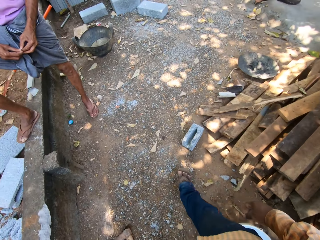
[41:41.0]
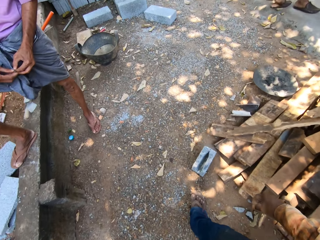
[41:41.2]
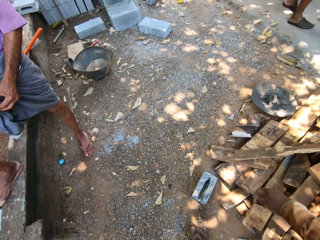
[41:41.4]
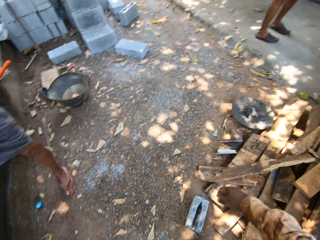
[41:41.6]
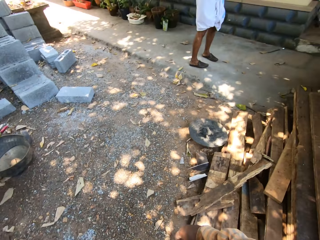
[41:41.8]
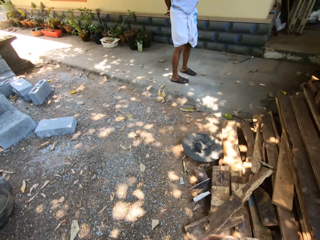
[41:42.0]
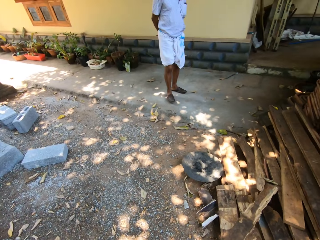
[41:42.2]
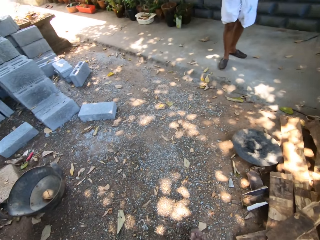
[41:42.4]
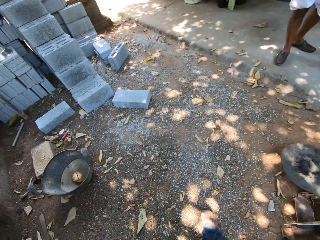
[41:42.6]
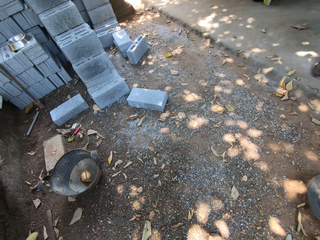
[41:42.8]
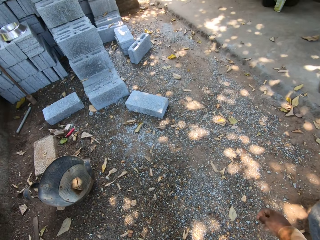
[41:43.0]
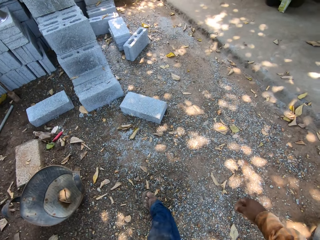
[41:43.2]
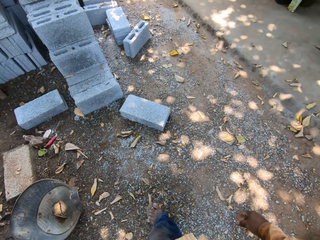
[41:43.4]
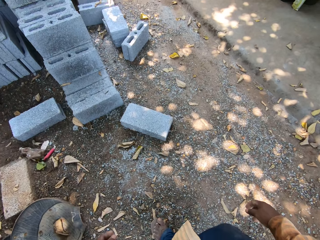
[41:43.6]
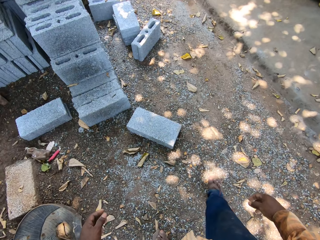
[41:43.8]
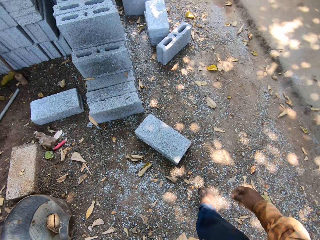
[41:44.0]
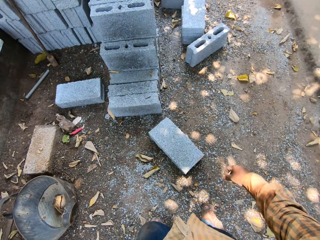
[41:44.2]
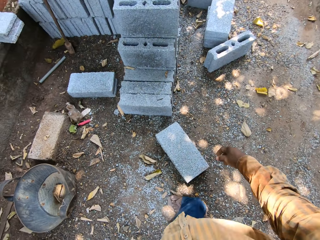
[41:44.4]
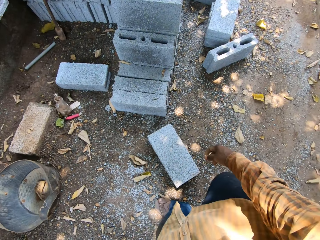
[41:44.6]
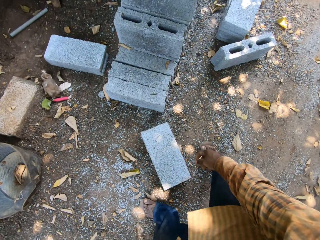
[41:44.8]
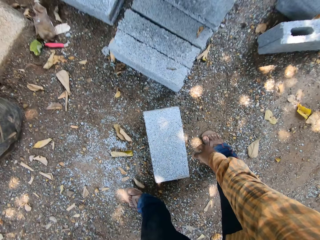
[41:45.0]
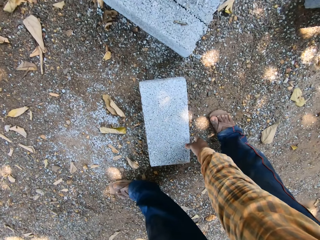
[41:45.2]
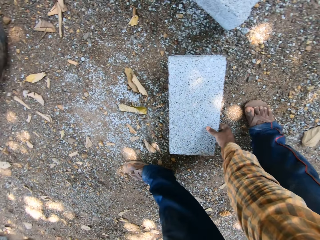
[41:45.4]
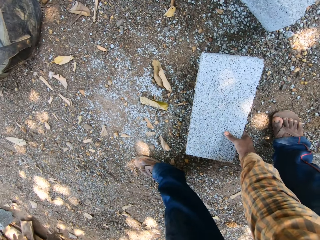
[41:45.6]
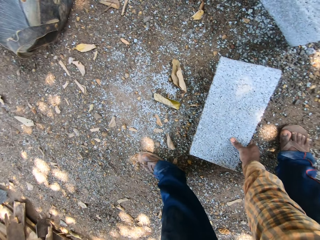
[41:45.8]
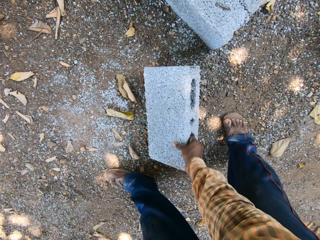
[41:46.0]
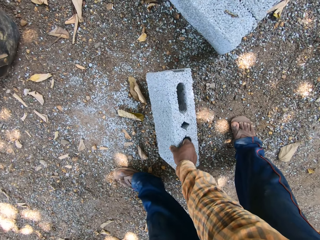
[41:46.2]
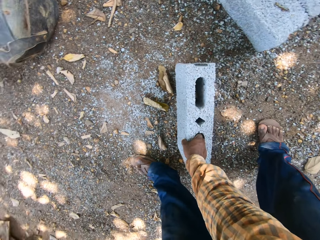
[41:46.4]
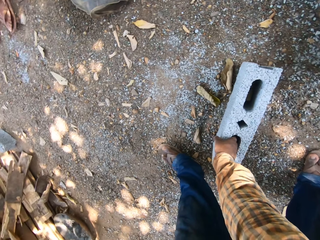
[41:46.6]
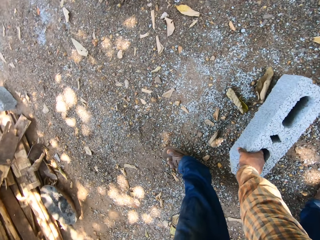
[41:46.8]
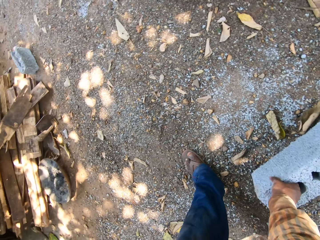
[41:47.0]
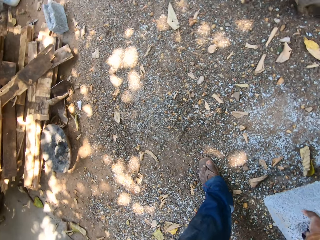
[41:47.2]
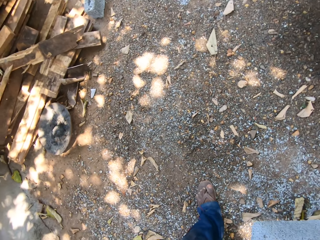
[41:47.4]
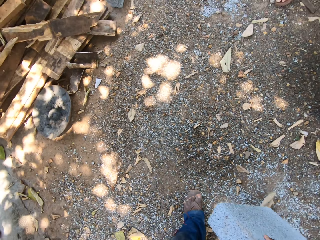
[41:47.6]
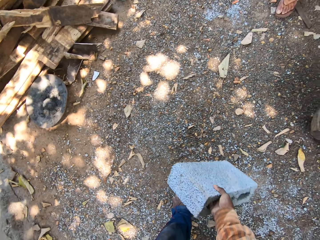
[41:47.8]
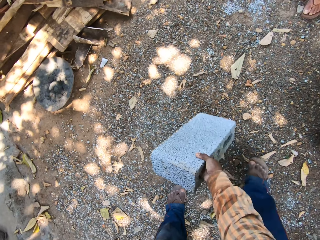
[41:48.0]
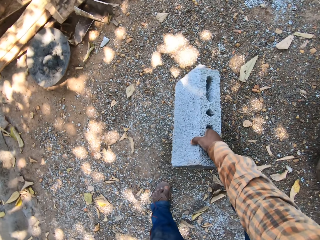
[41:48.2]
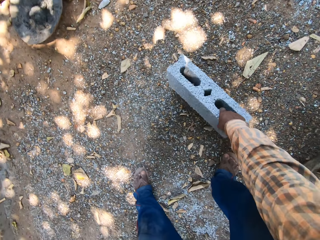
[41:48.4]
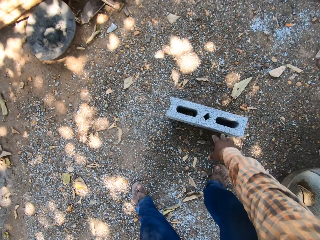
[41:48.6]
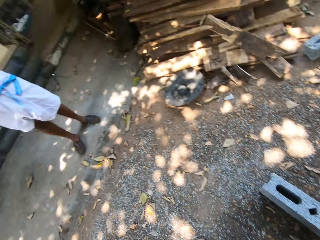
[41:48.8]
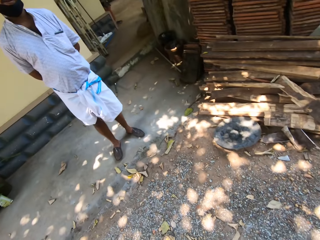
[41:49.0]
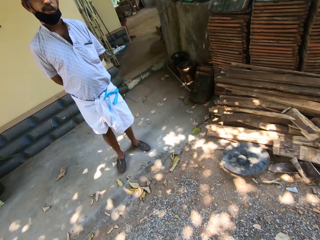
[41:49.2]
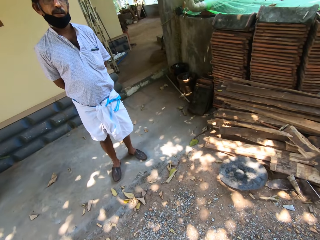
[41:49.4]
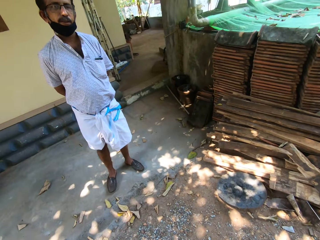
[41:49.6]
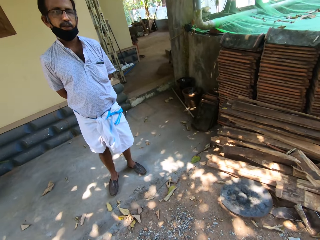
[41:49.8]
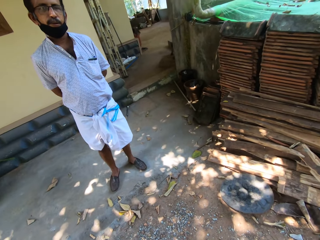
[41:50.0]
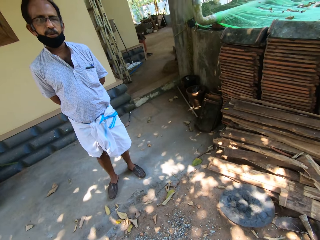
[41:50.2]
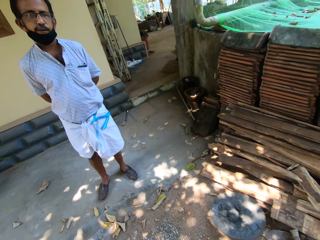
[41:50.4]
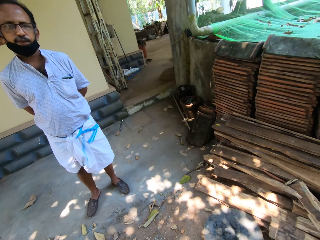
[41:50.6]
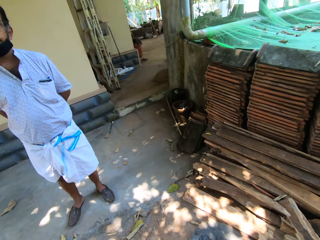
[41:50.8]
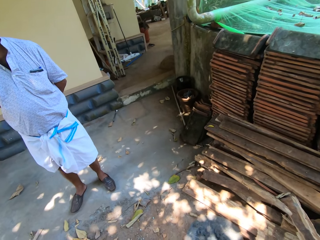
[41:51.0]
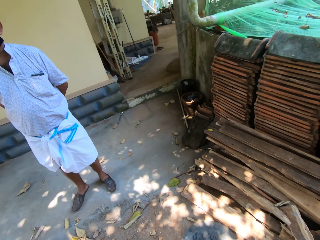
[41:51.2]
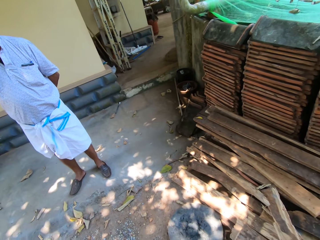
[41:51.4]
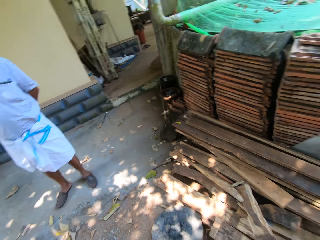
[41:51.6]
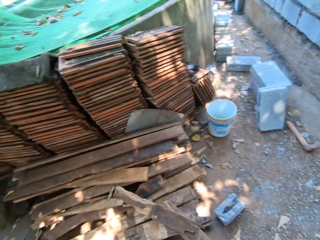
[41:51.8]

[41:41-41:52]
The camera wearer takes a concrete block from the ground with his right hand. He puts the concrete block on the ground with his right hand. A man stands on the ground.

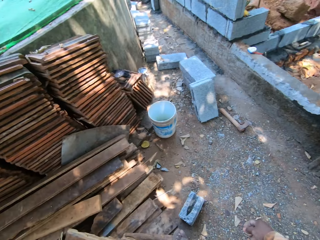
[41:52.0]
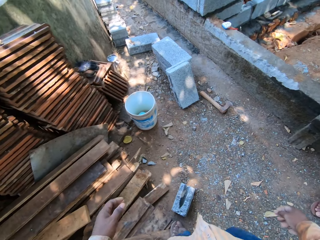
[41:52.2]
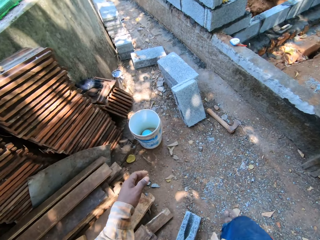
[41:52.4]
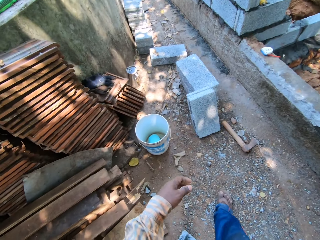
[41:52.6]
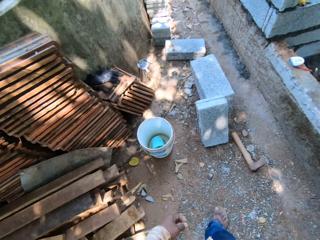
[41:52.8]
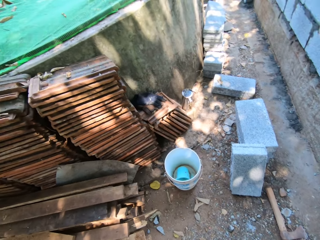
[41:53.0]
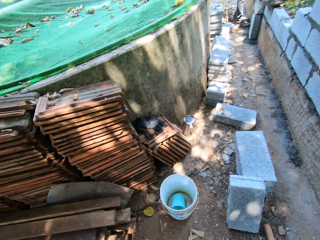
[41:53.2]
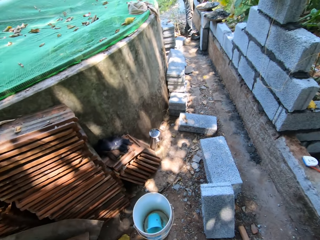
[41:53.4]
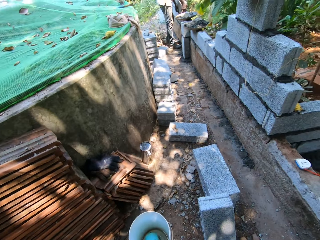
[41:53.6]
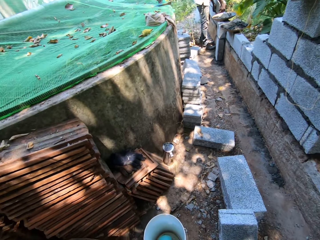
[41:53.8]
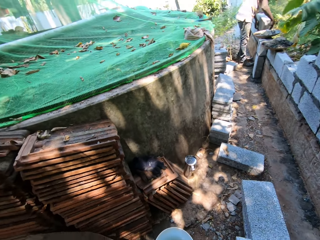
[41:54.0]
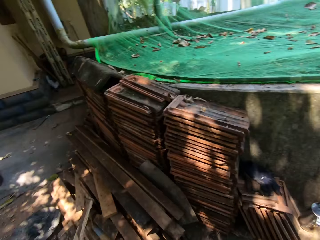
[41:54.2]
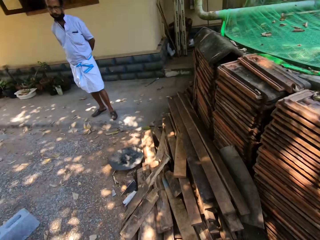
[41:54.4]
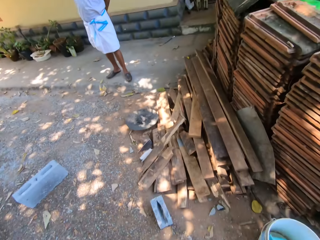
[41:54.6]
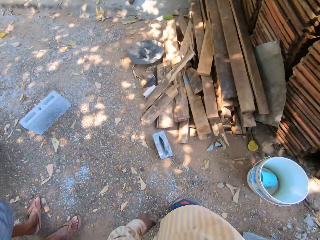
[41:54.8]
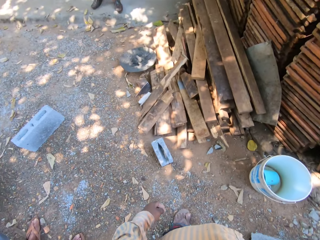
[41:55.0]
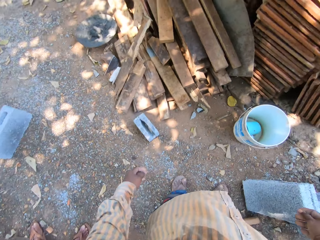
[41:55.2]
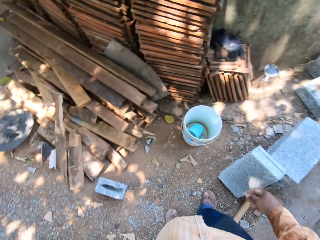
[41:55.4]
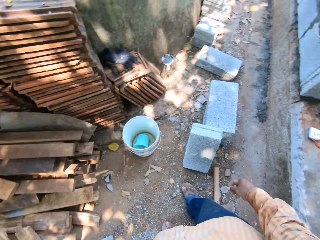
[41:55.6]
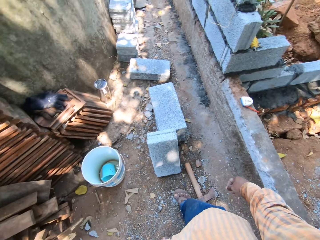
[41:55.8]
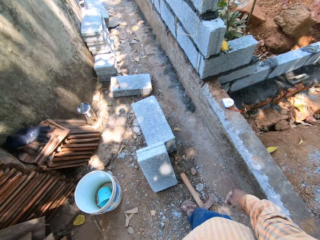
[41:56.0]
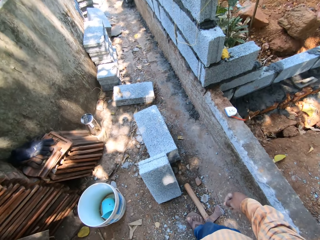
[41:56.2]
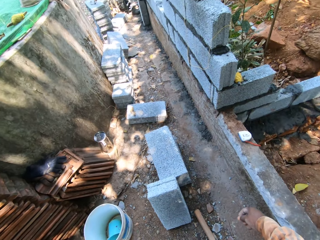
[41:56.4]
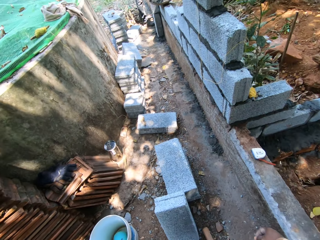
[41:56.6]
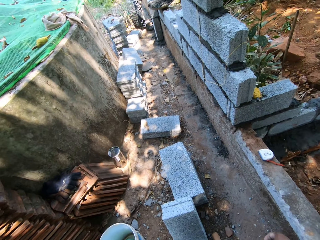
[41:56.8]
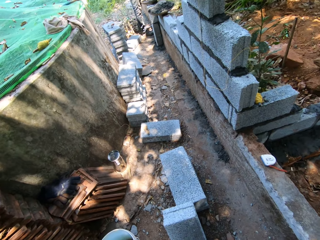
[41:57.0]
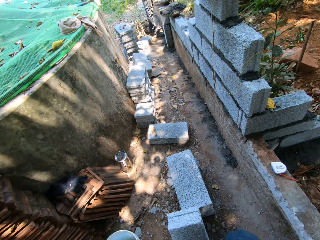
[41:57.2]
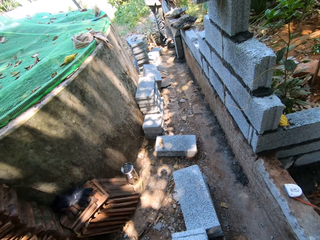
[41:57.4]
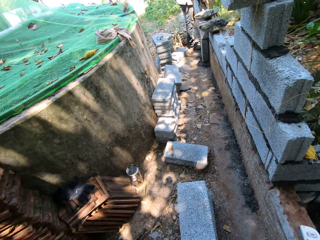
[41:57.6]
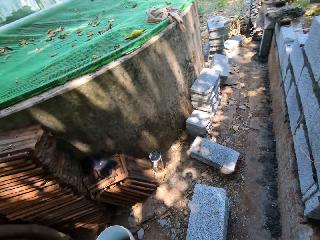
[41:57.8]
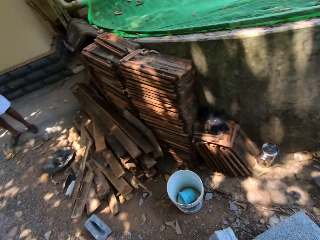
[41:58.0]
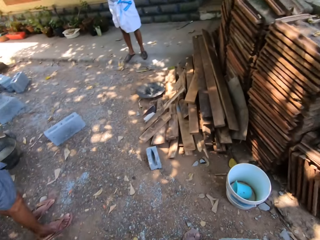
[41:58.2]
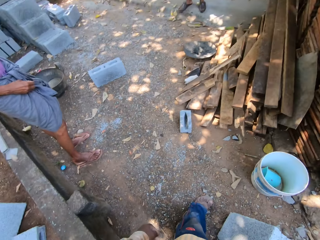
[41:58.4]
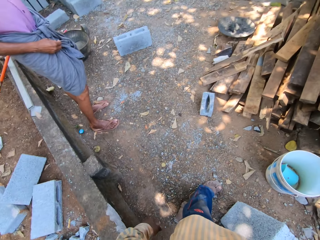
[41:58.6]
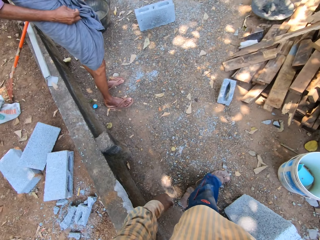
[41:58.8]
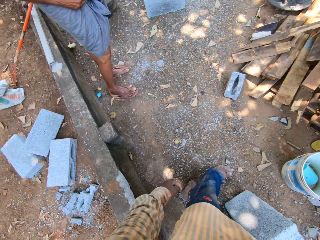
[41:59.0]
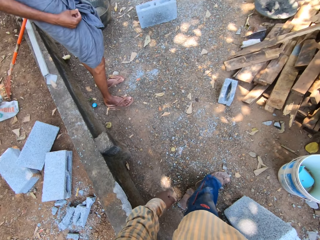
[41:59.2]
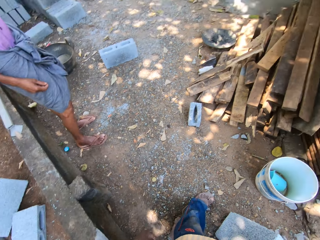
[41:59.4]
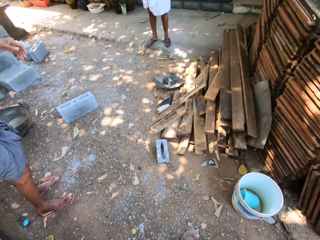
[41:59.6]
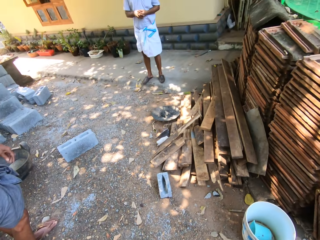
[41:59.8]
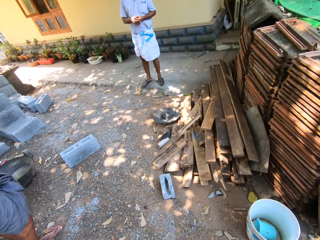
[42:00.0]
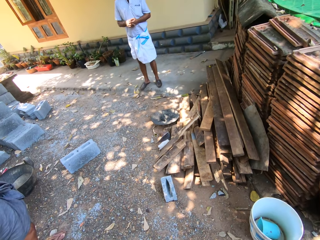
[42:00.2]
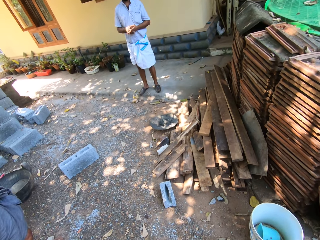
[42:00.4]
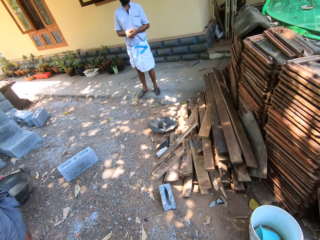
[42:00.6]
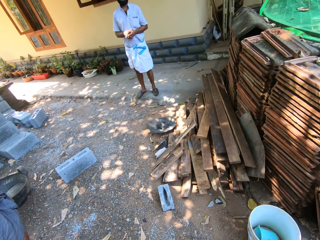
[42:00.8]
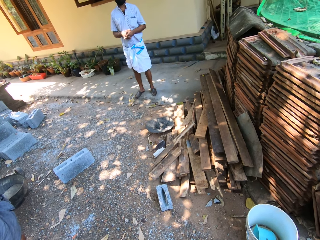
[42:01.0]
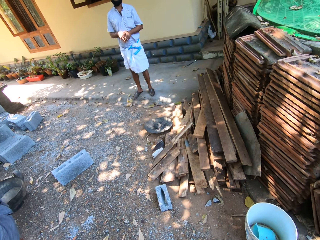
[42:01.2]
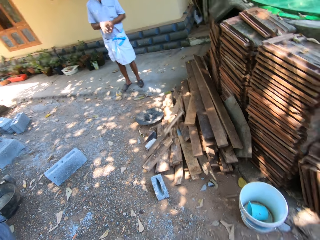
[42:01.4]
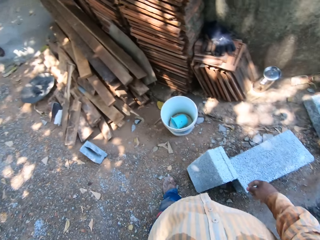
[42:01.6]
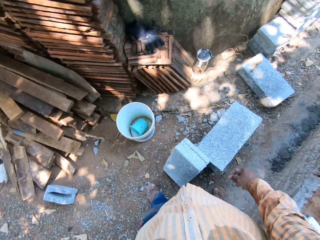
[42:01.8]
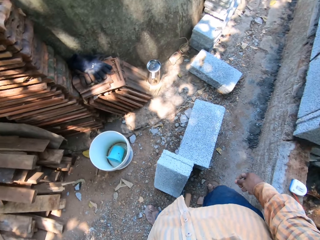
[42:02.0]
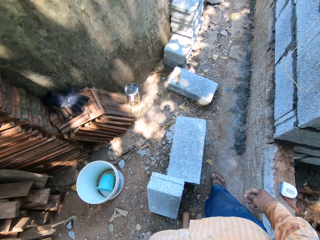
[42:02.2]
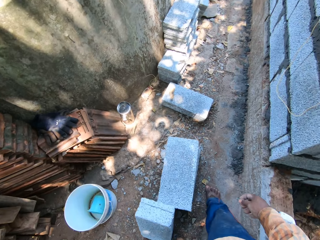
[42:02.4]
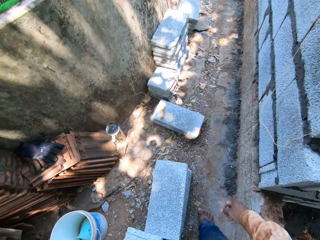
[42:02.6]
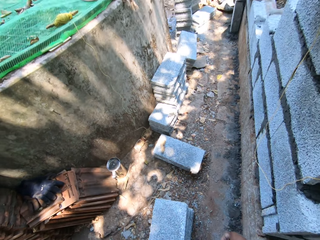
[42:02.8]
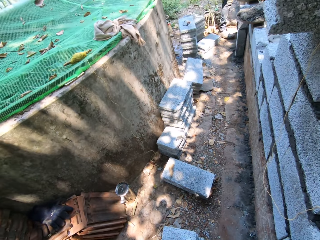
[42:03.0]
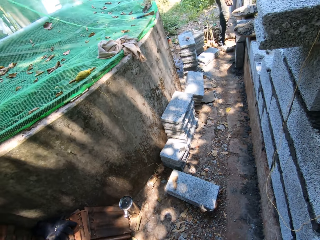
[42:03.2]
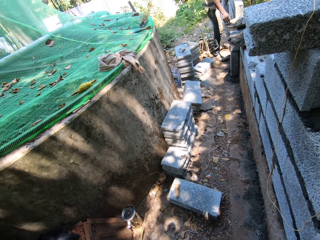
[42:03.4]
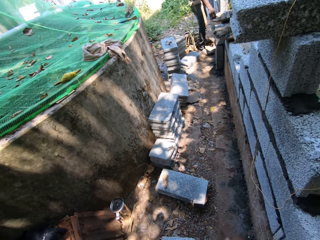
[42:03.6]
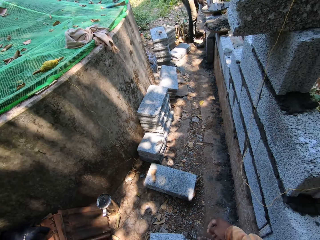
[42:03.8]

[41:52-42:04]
The camera wearer walks on the ground. They stand on the ground.
